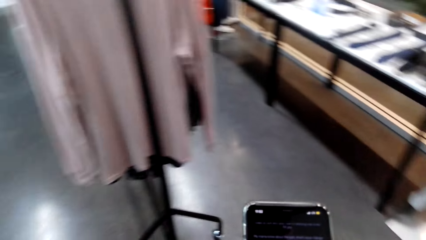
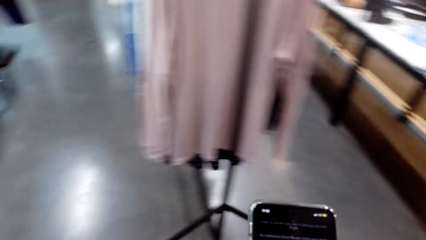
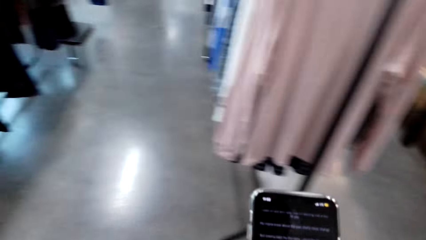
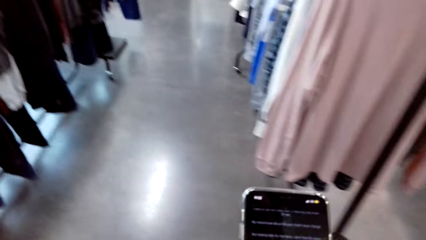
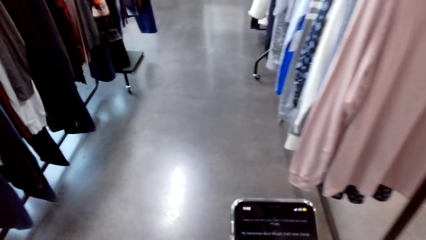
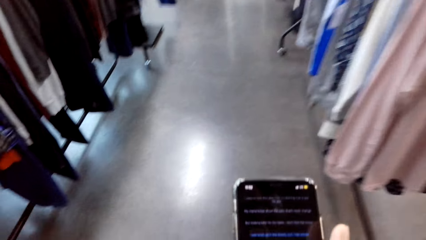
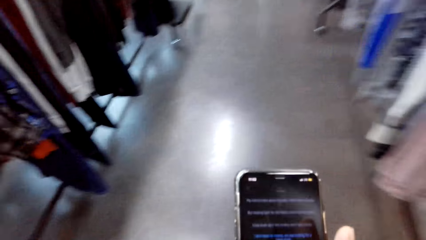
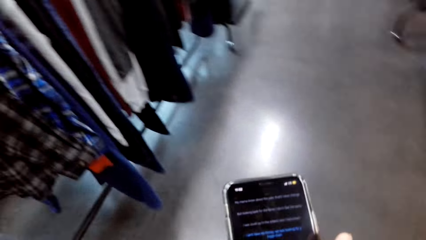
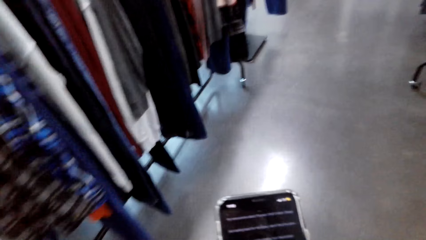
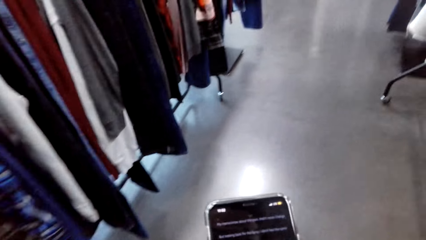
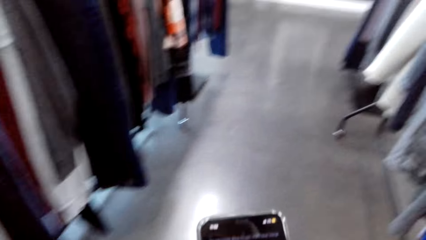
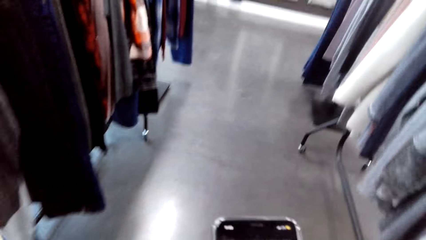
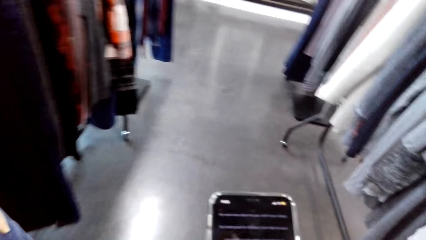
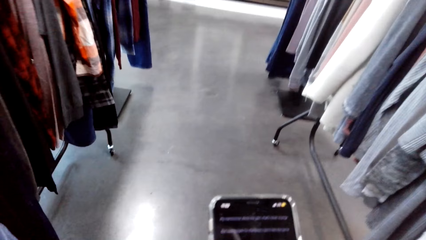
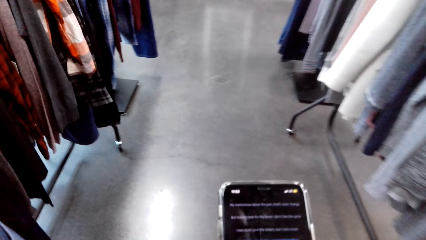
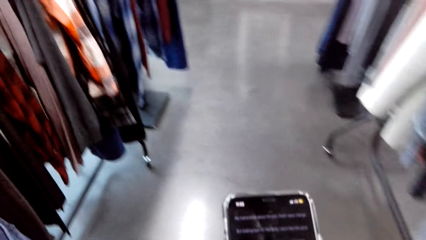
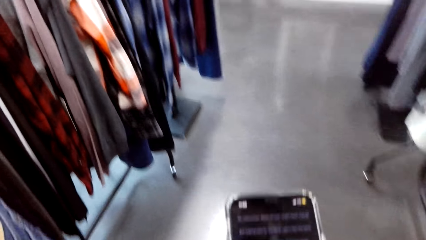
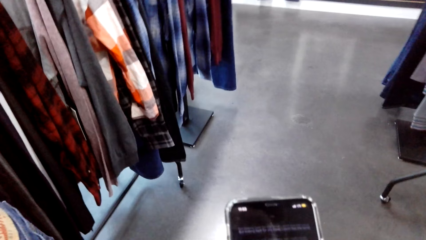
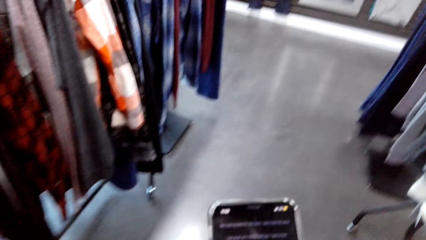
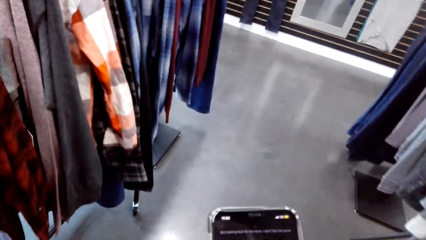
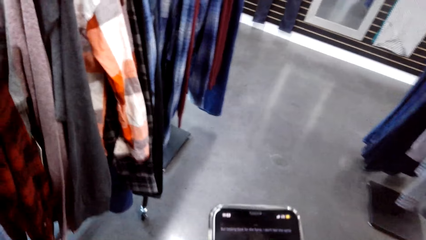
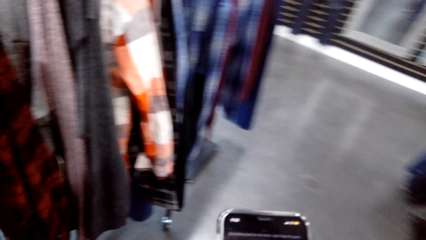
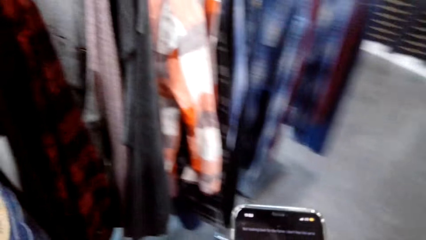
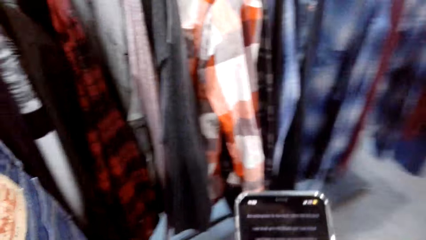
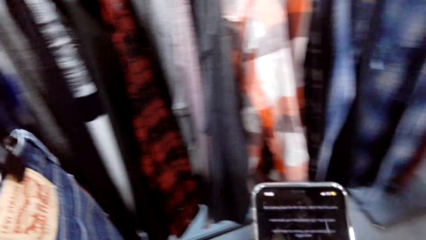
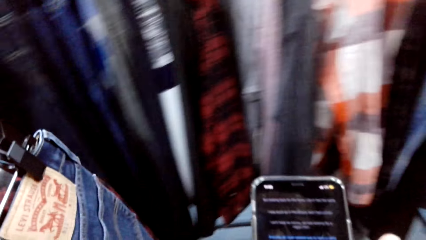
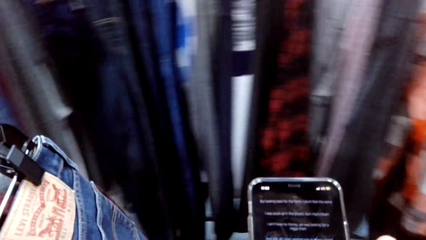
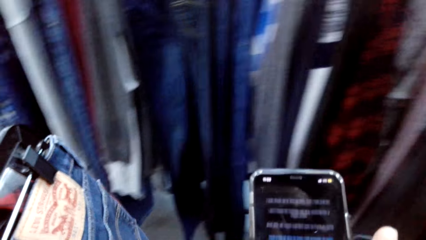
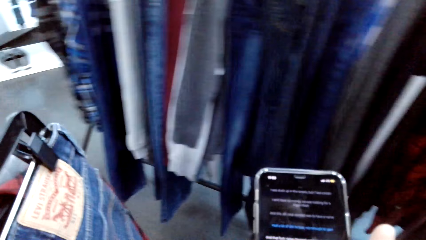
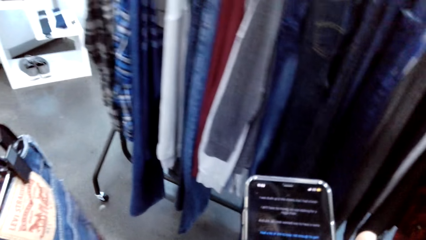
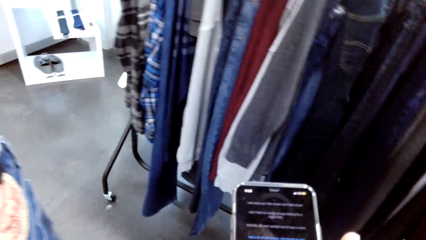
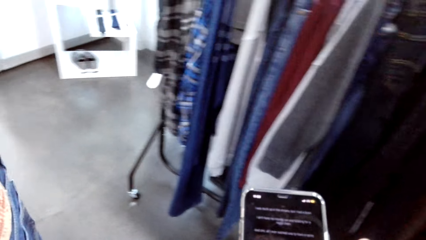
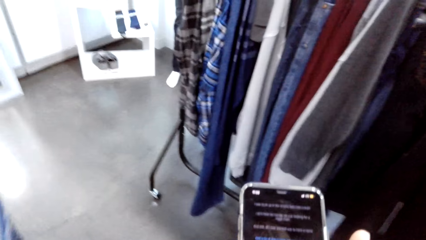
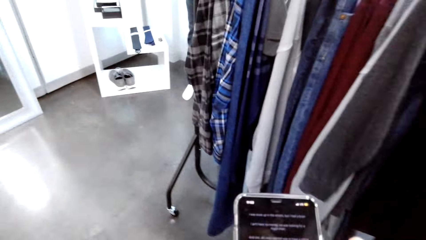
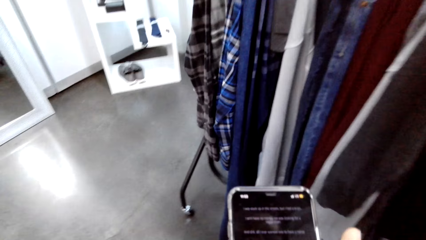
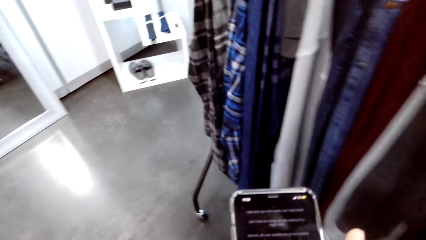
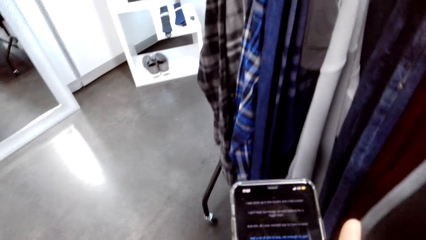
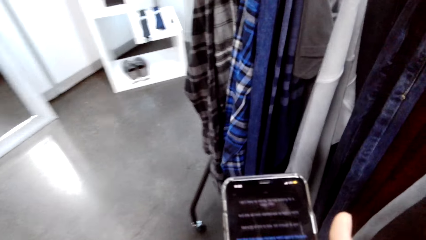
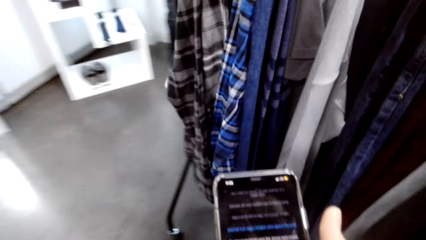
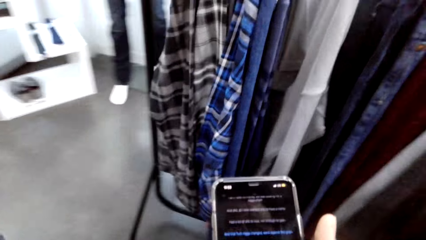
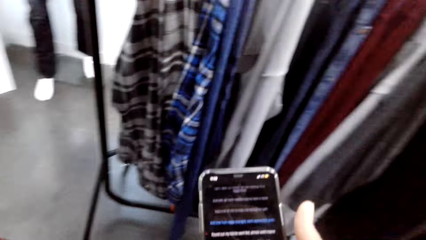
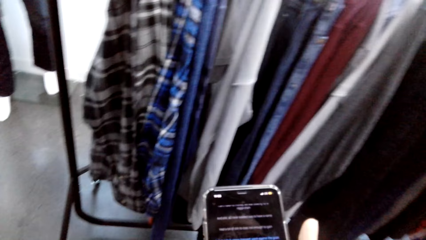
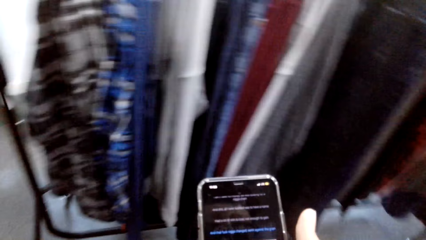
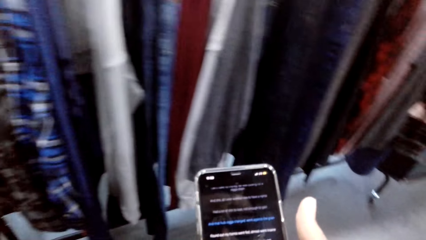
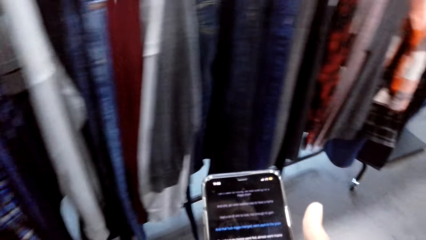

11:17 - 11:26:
The camera wearer uses his phone. They walk around.

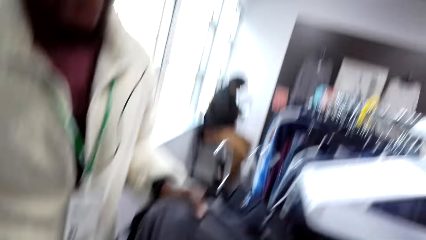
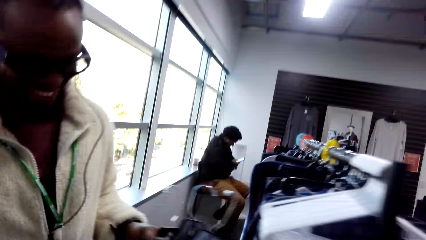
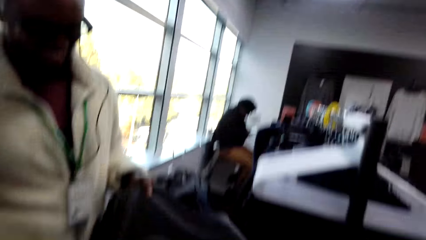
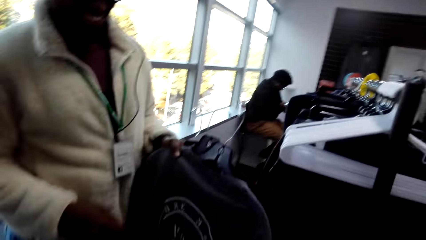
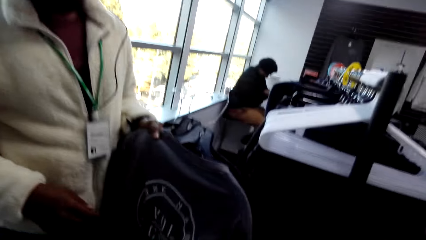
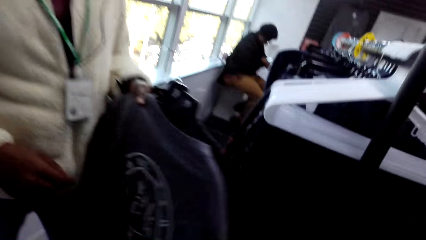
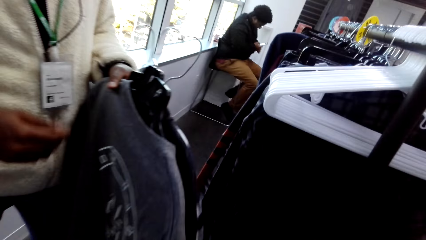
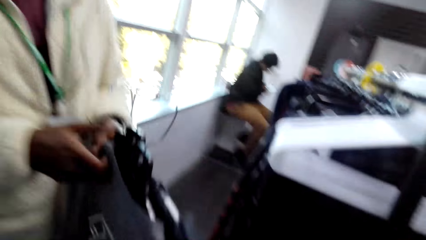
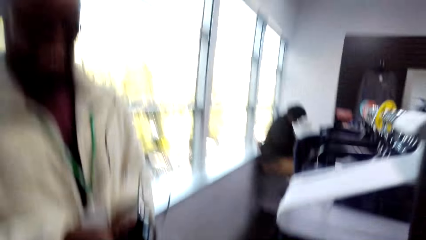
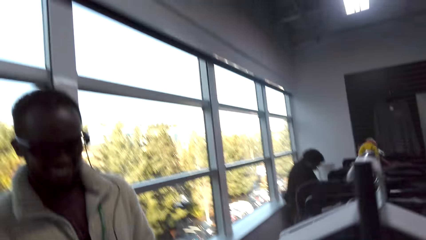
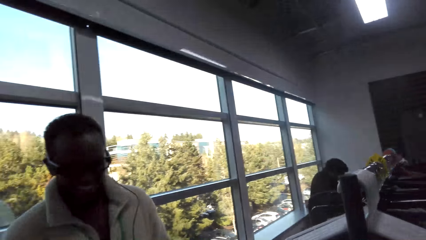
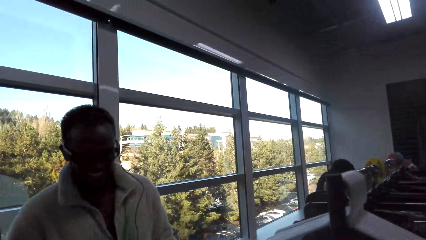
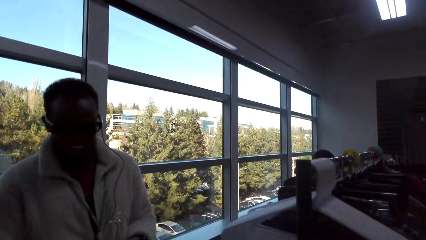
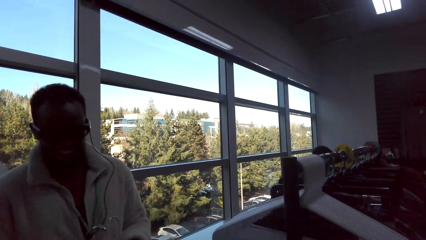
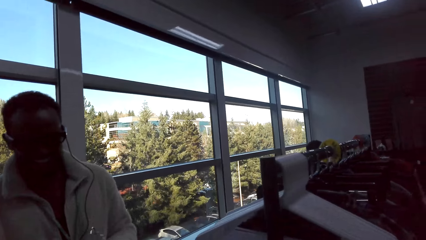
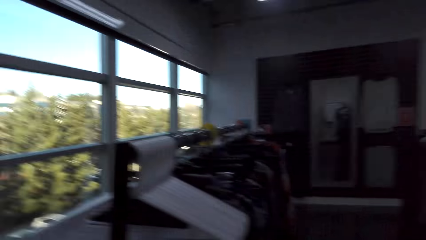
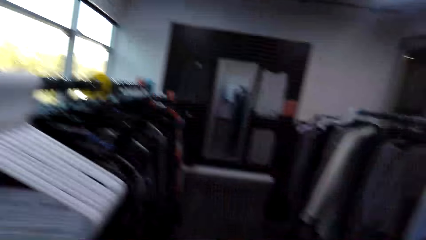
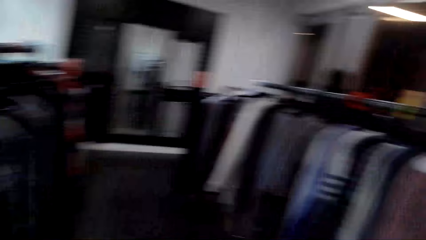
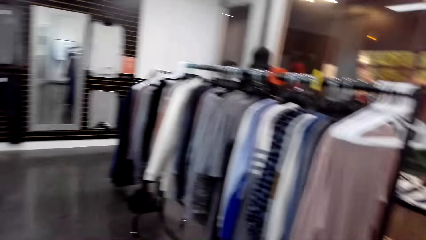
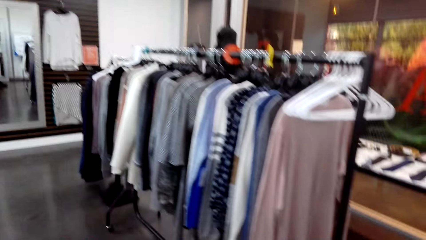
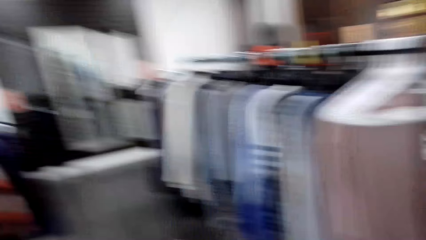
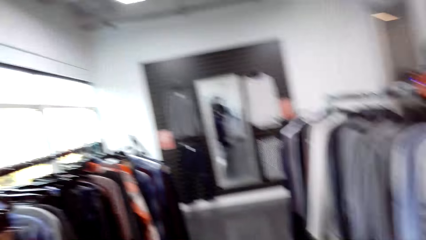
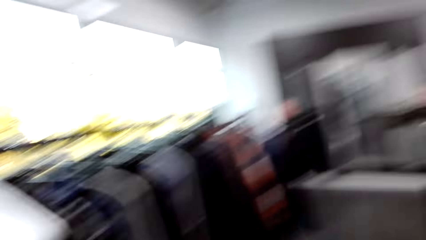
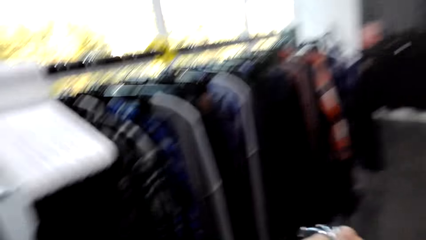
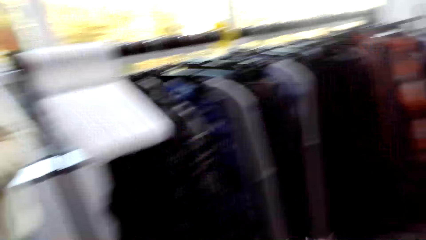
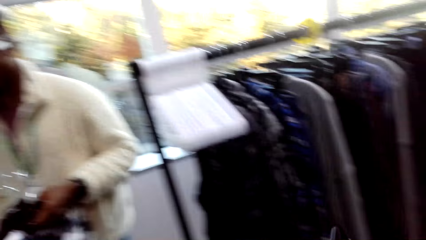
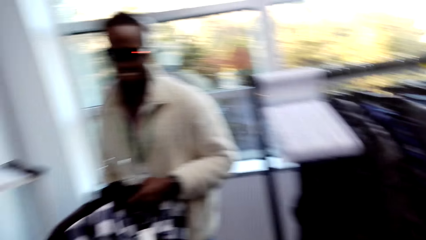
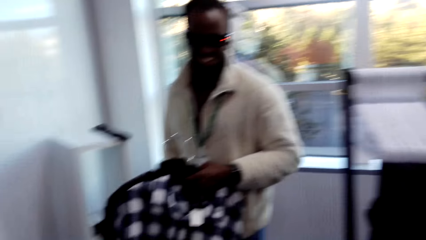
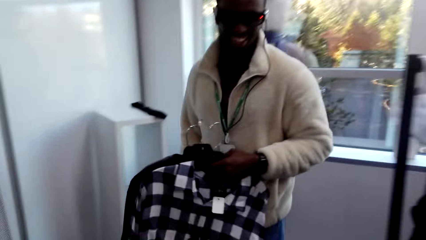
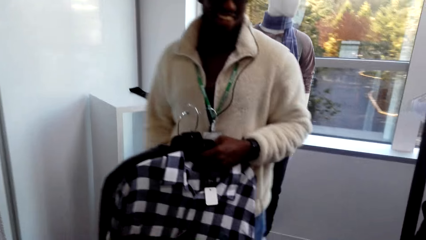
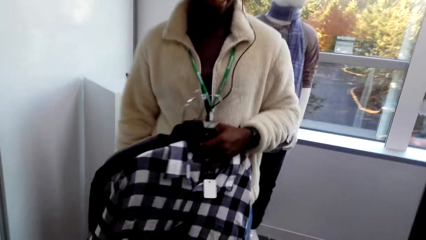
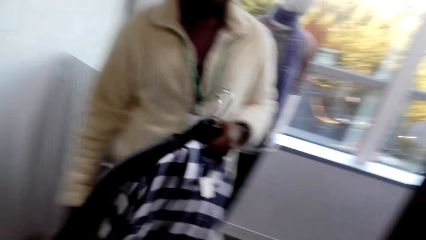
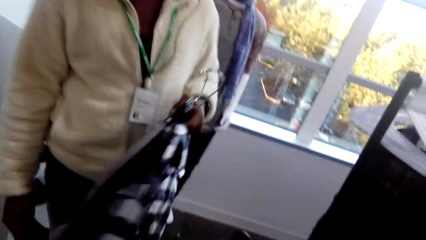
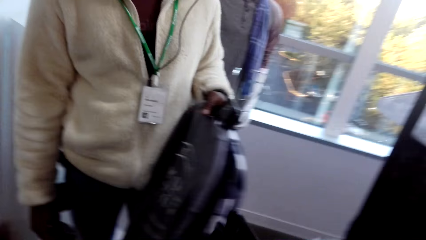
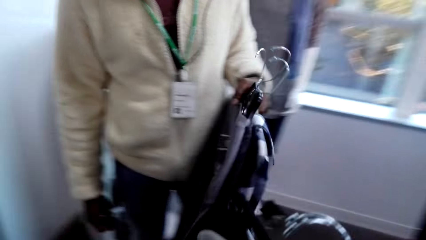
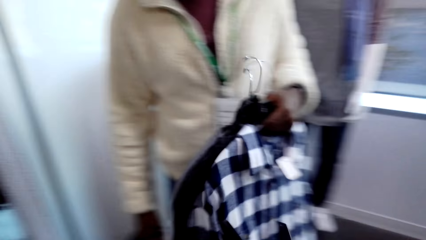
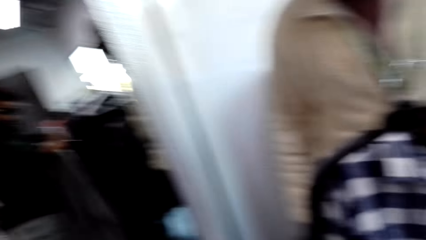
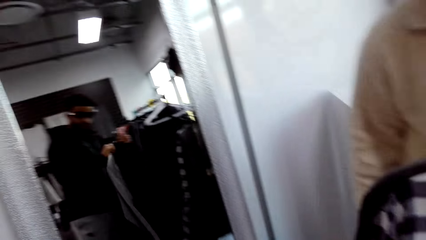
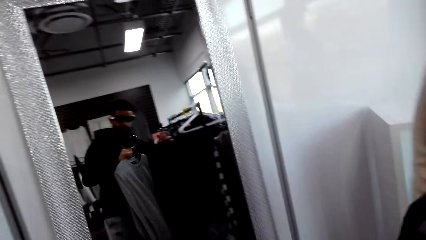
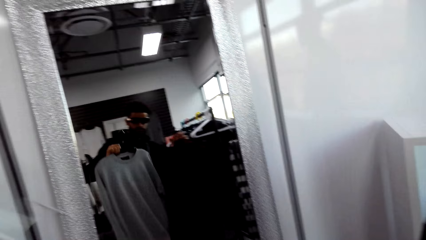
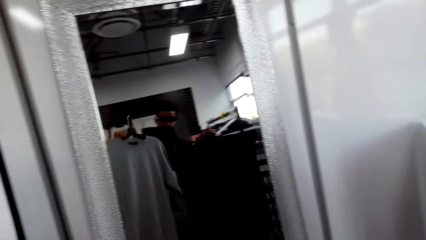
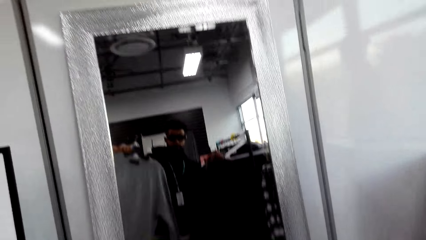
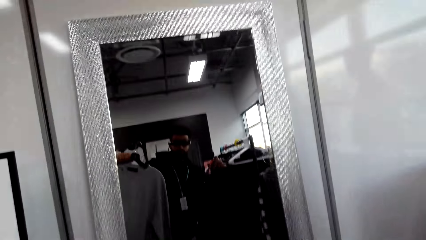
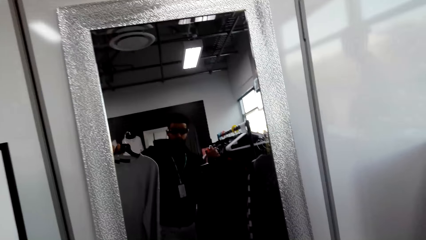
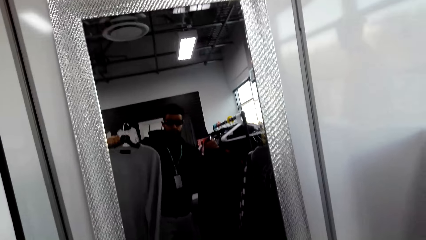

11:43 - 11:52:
The camera wearer walks on.
